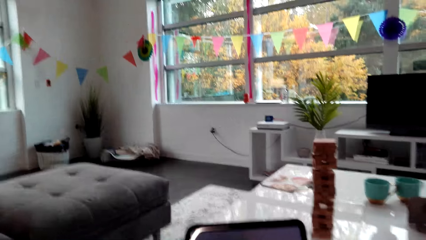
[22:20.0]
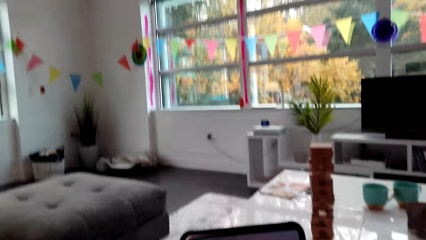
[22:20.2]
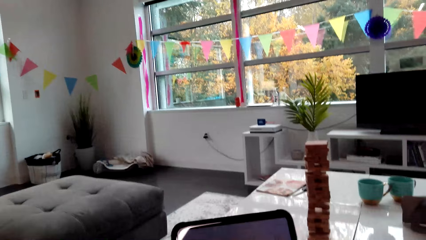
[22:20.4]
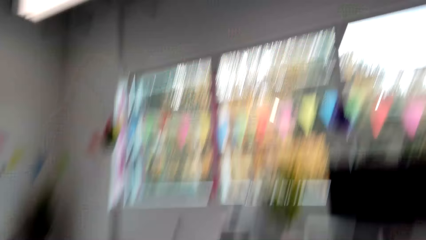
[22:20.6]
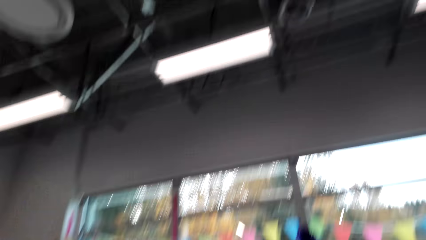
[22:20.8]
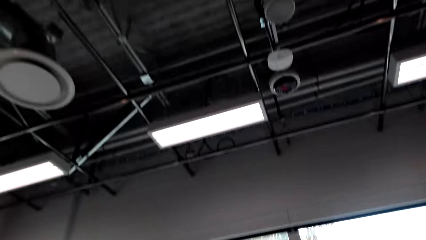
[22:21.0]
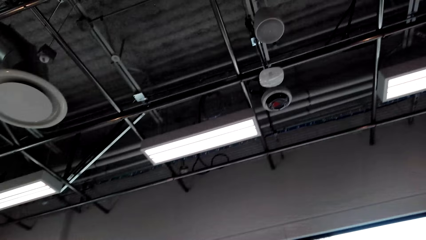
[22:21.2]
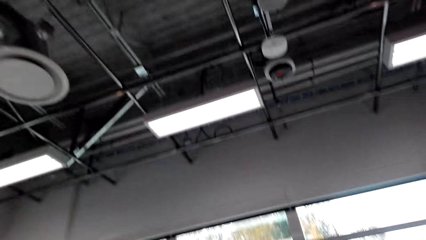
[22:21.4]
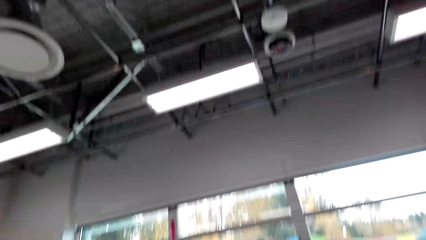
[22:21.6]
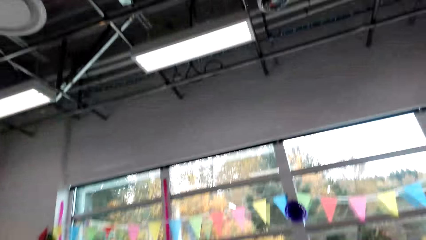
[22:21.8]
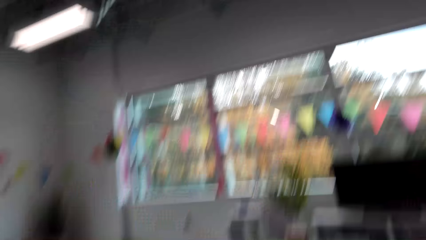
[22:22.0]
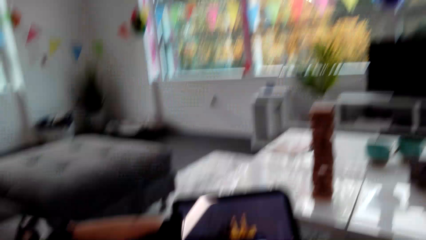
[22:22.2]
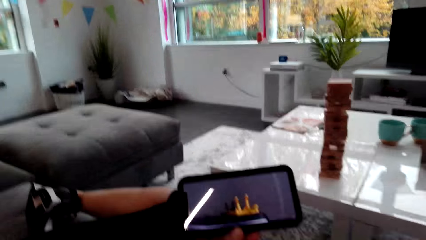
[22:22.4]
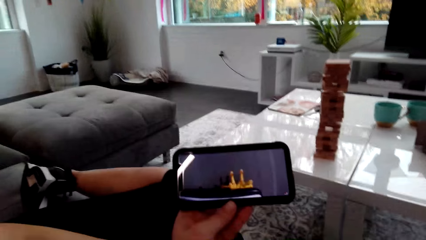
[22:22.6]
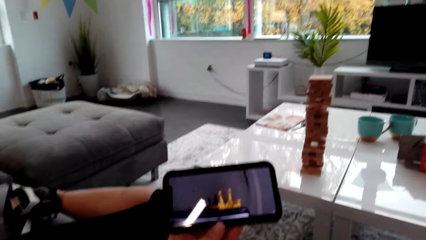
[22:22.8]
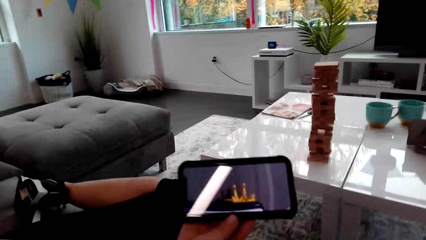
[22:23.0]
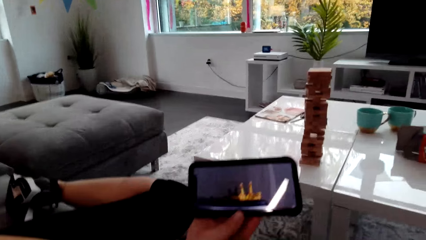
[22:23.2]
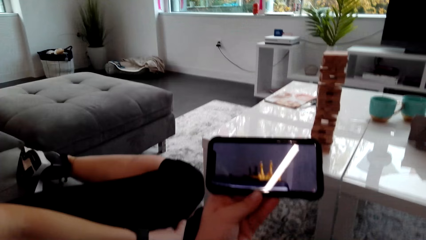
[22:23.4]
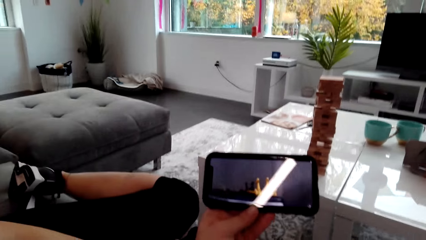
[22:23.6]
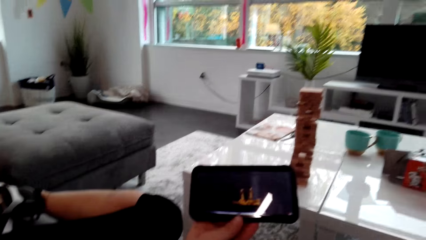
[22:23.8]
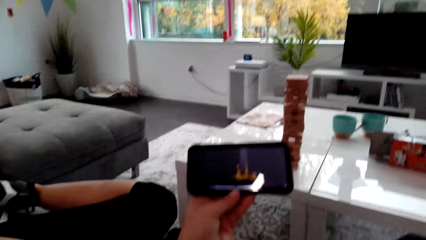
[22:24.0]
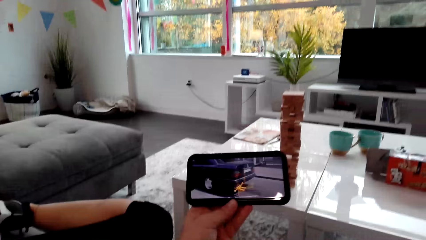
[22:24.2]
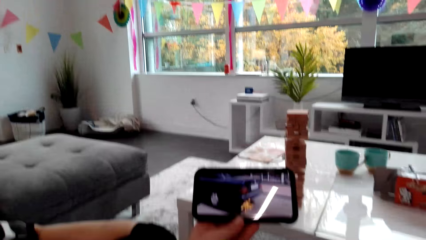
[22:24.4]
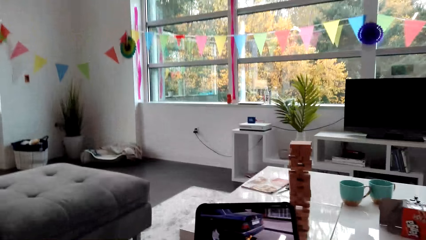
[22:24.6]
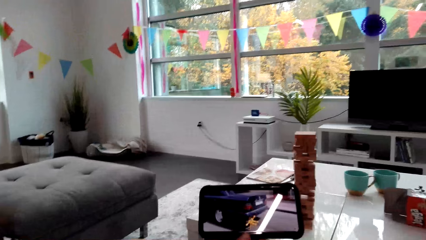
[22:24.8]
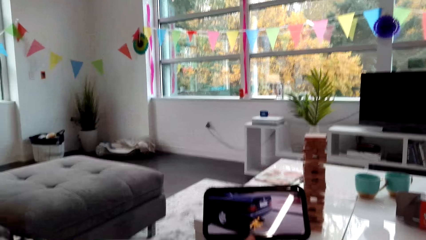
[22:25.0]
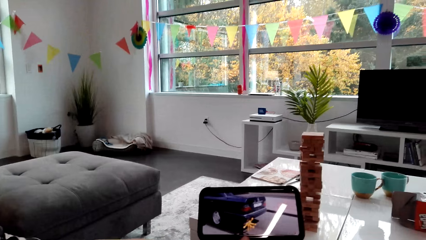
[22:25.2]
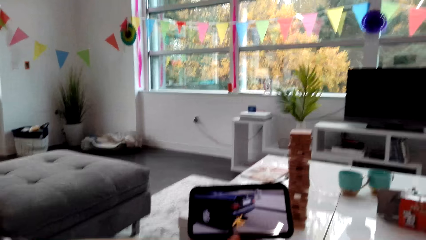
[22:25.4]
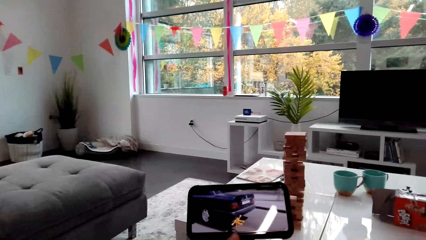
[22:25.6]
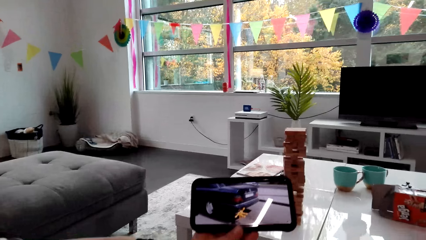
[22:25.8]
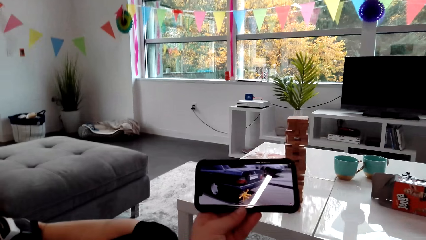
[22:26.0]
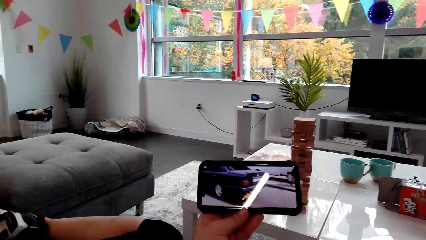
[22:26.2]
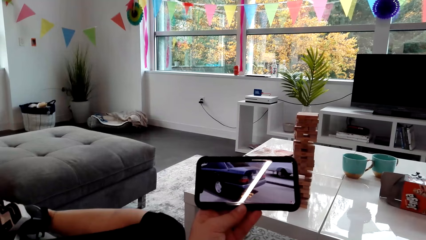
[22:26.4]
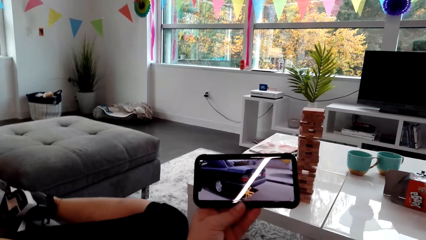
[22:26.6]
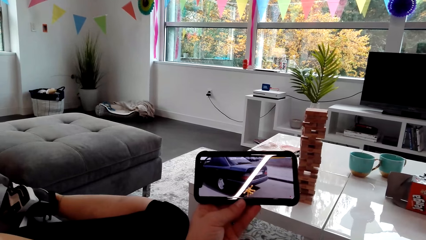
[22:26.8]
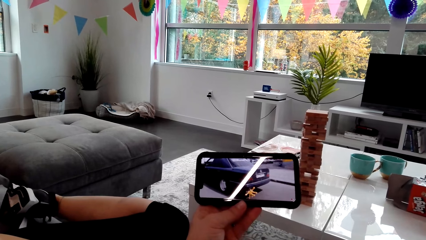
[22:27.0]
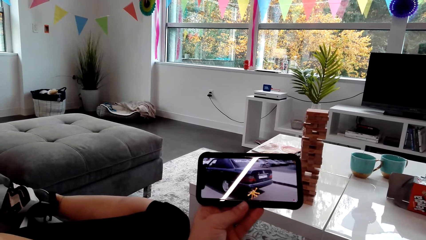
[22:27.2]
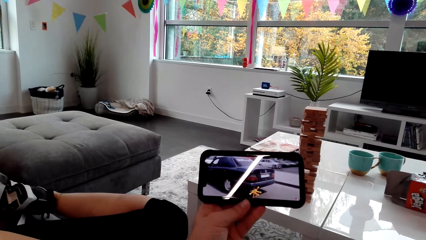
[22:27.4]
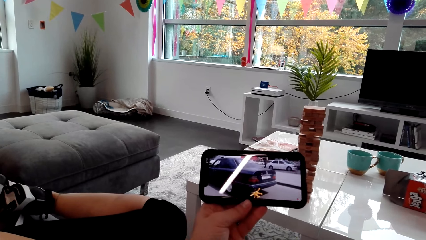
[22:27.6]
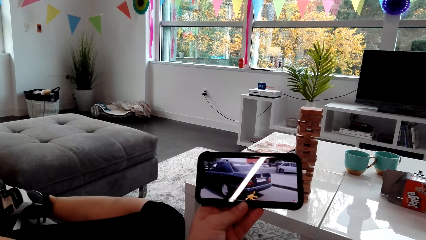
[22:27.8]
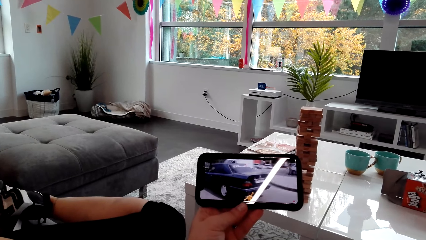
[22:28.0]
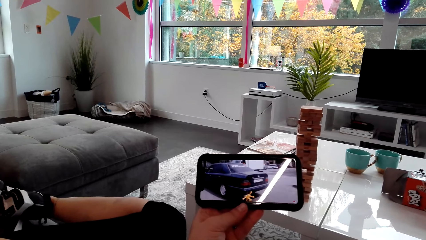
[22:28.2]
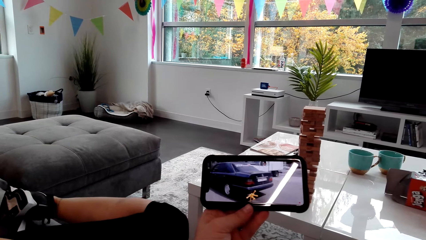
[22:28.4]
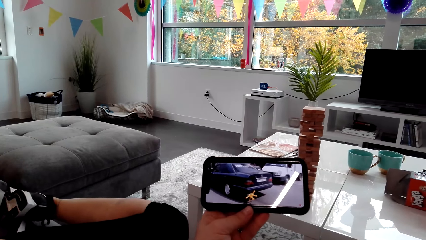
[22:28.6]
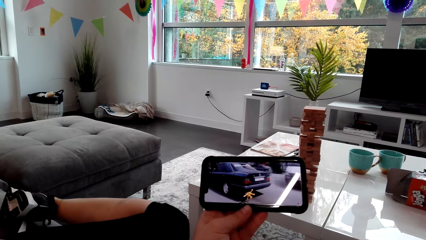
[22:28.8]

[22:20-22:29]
The camera wearer looks at the roof. They watch the phone. A lady watches the phone.

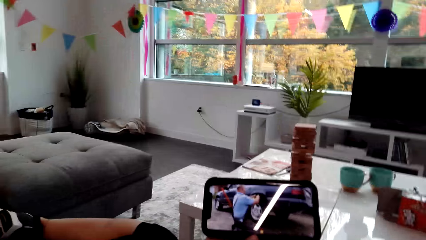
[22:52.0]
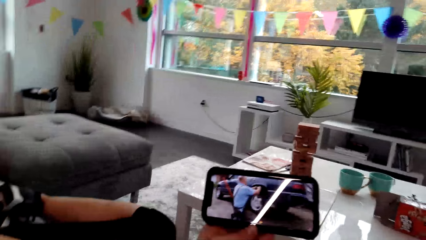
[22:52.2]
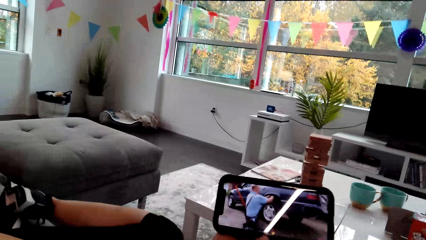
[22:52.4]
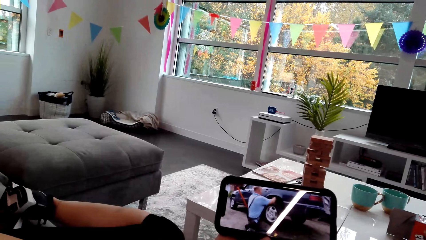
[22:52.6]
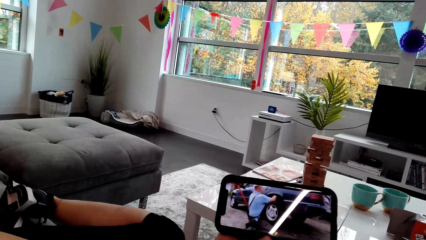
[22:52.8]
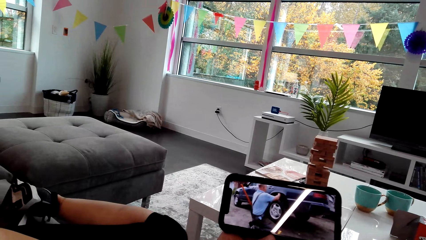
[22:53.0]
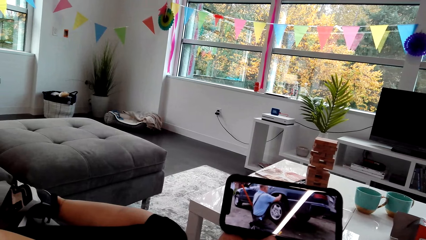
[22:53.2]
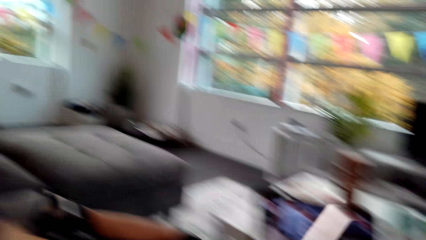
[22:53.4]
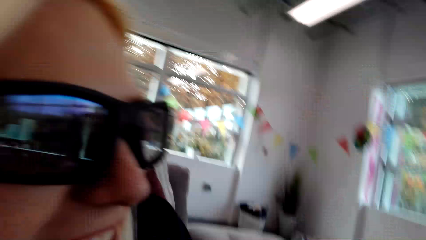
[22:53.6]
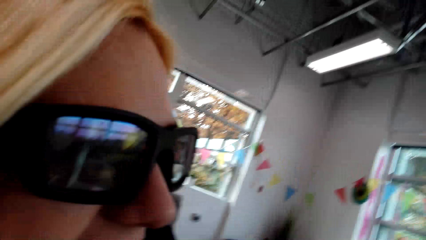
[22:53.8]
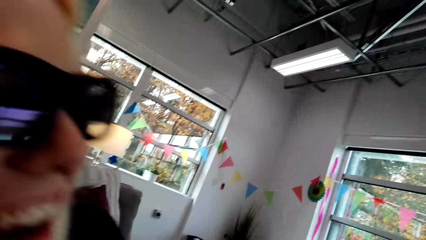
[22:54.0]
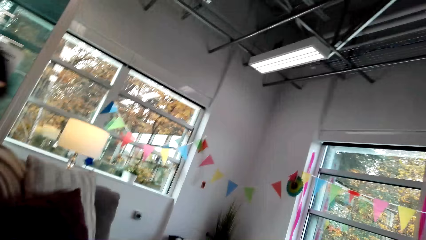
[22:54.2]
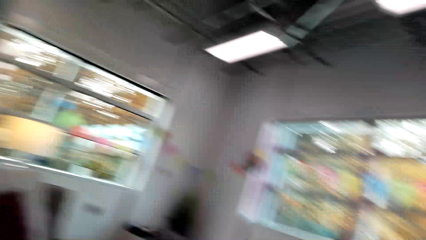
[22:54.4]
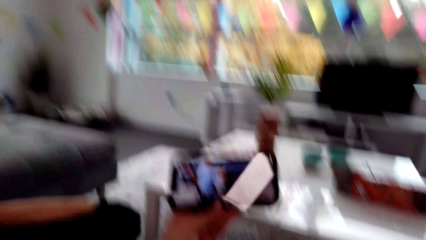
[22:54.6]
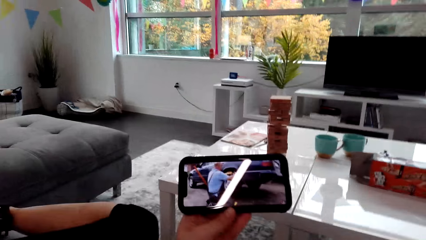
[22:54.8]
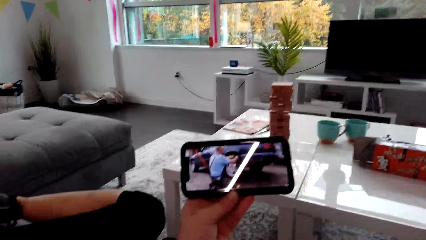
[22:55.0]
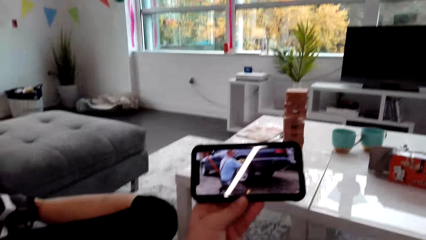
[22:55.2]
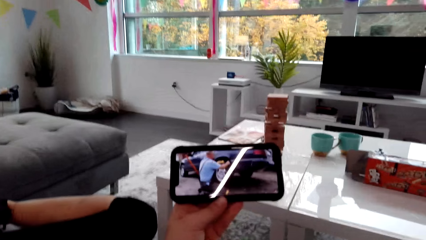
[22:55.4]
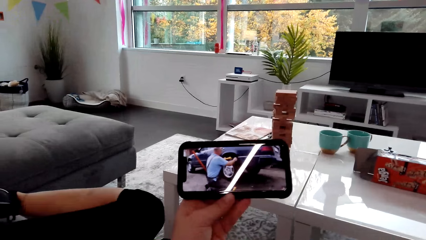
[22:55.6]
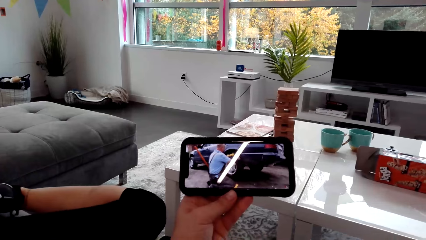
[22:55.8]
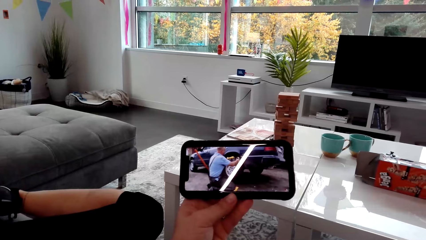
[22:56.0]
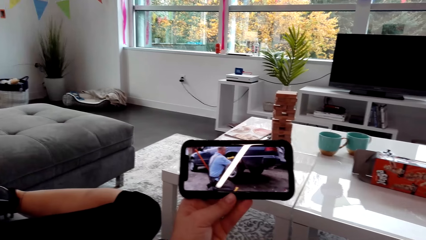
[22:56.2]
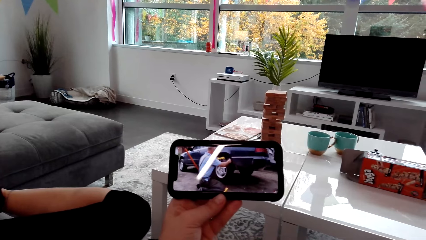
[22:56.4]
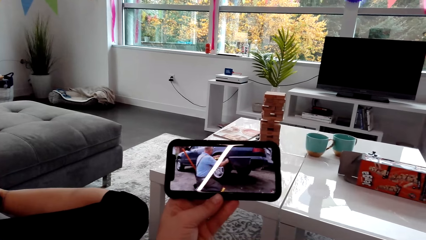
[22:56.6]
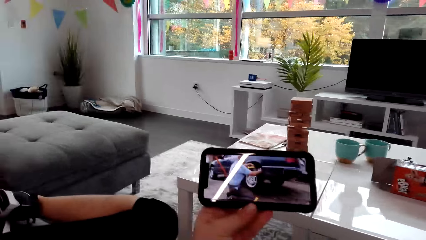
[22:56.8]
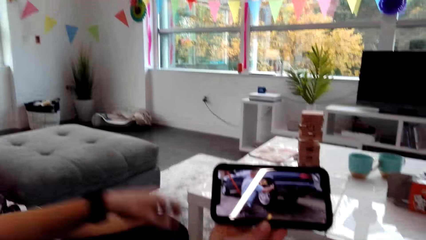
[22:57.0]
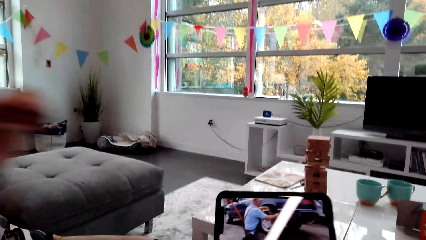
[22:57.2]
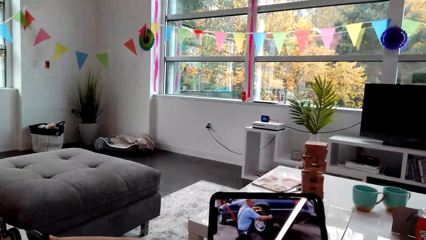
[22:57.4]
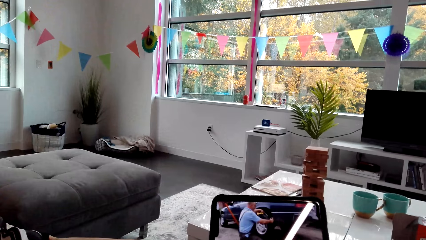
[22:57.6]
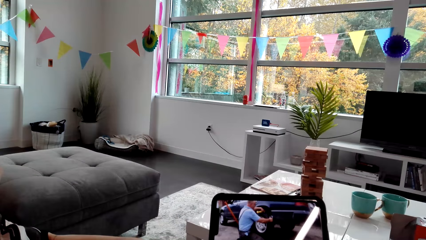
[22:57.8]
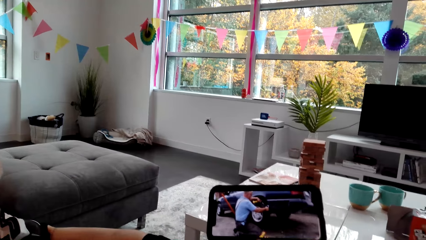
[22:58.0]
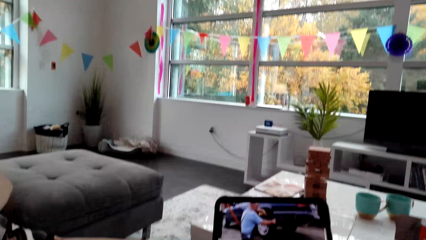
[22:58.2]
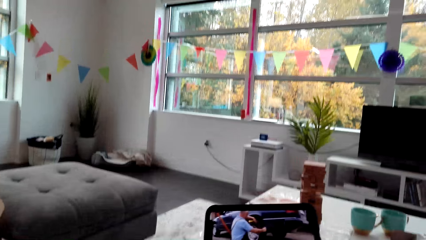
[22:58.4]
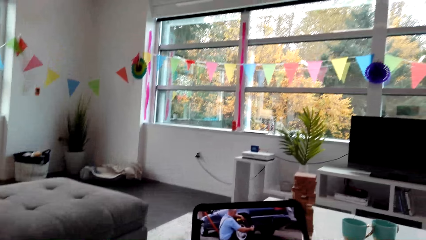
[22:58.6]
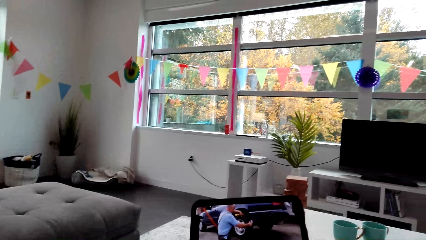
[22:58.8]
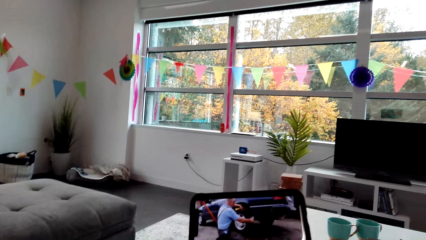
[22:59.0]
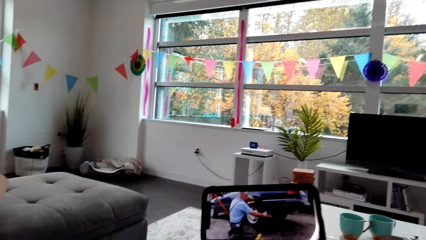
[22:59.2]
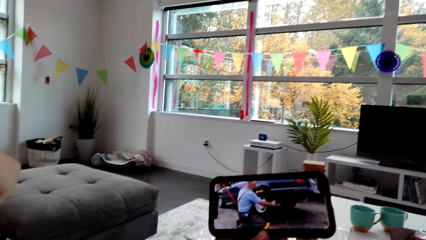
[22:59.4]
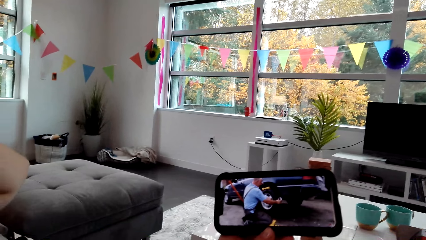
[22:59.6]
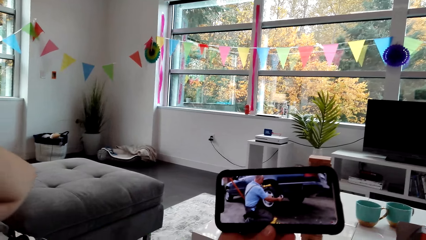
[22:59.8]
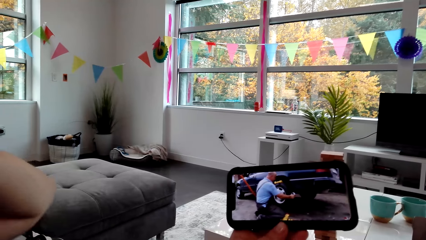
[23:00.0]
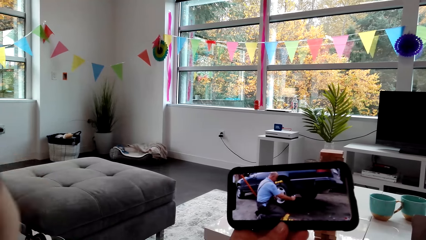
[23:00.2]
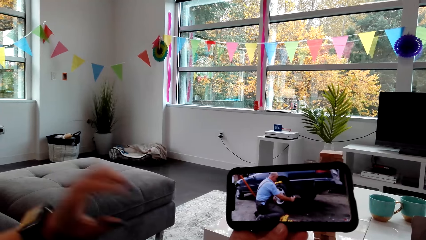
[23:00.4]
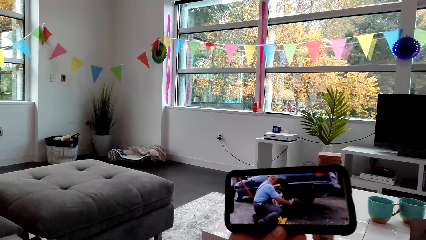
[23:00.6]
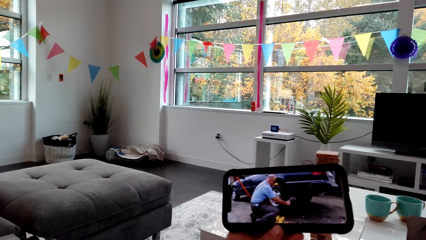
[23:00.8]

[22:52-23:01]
The camera wearer dialogues with a lady. The lady watches the phone. The camera wearer watches the phone.
